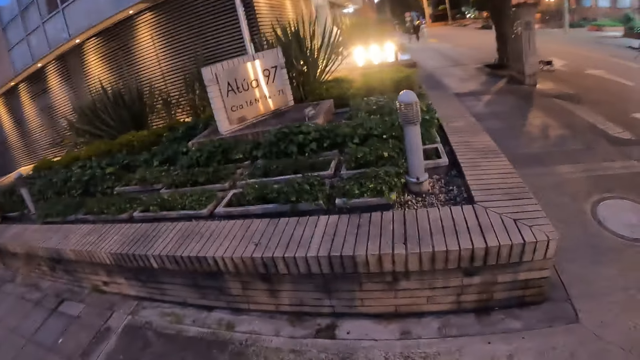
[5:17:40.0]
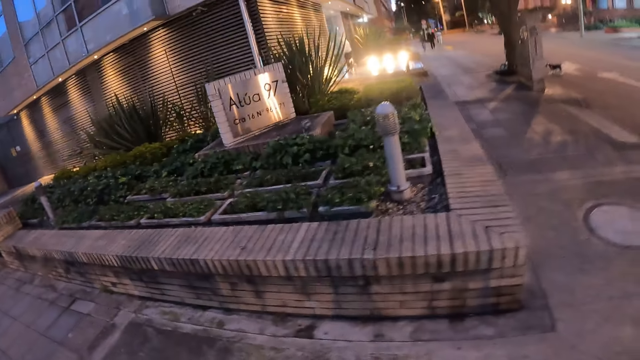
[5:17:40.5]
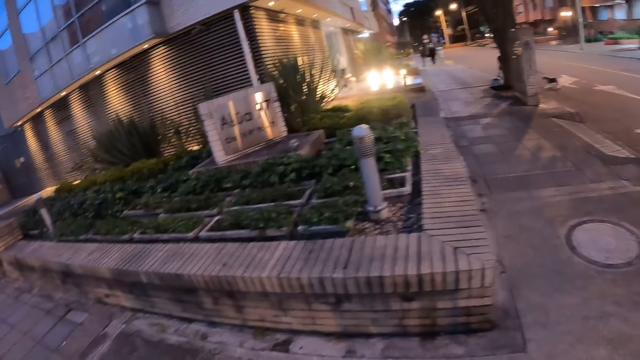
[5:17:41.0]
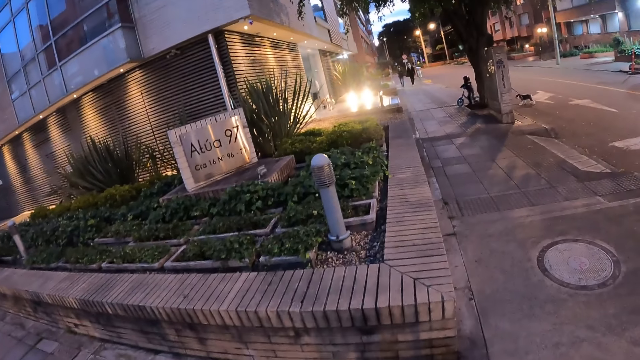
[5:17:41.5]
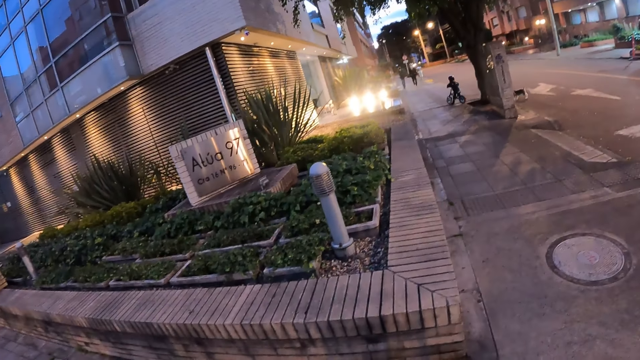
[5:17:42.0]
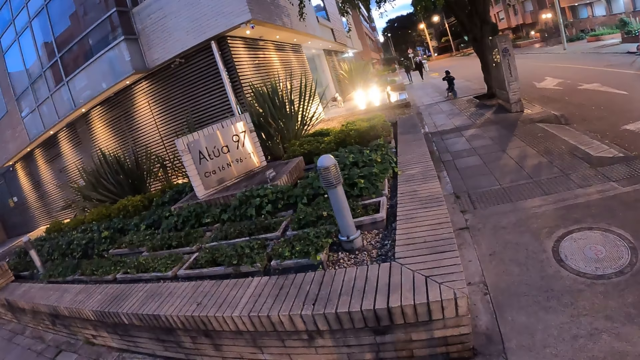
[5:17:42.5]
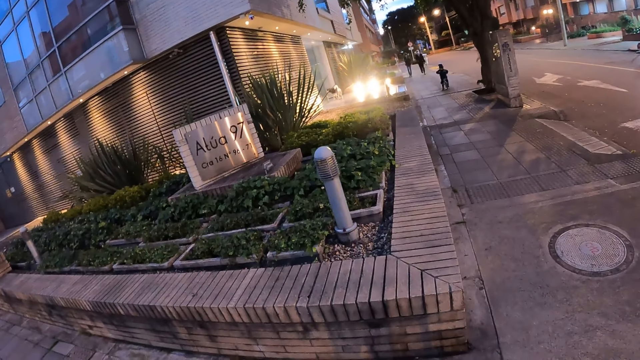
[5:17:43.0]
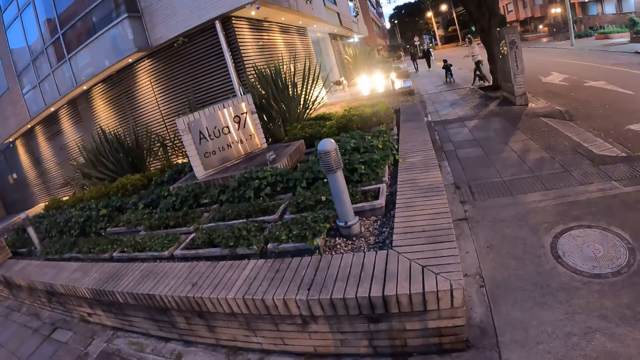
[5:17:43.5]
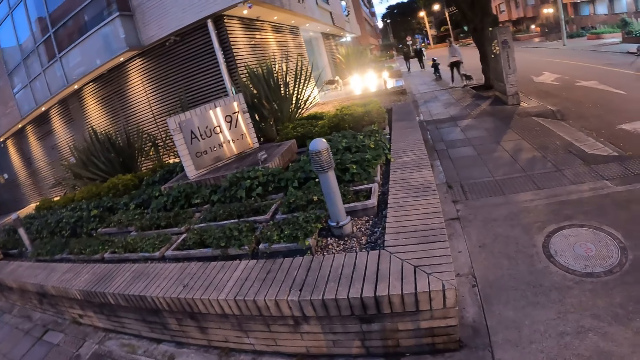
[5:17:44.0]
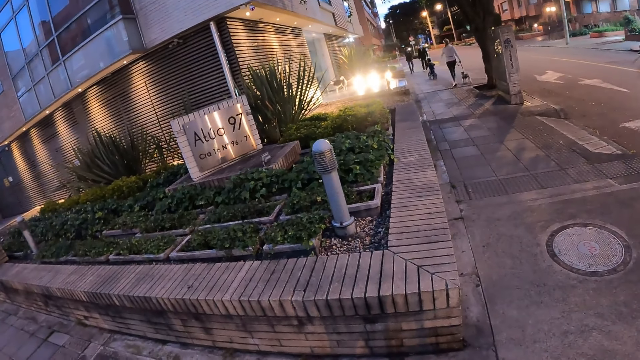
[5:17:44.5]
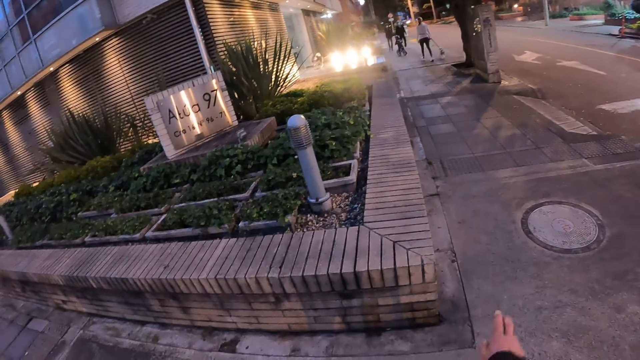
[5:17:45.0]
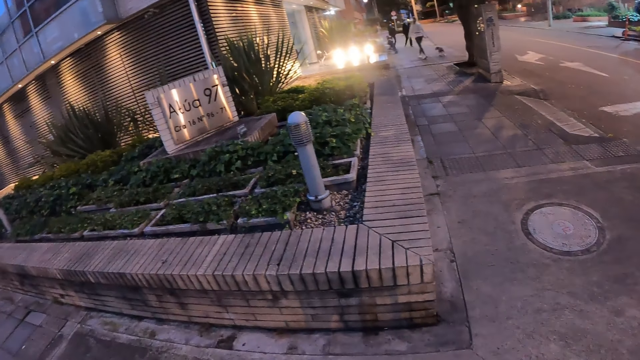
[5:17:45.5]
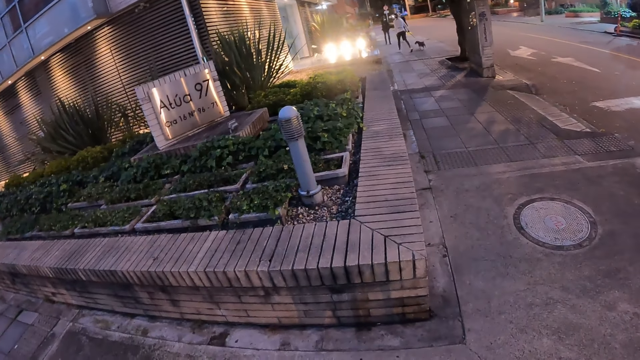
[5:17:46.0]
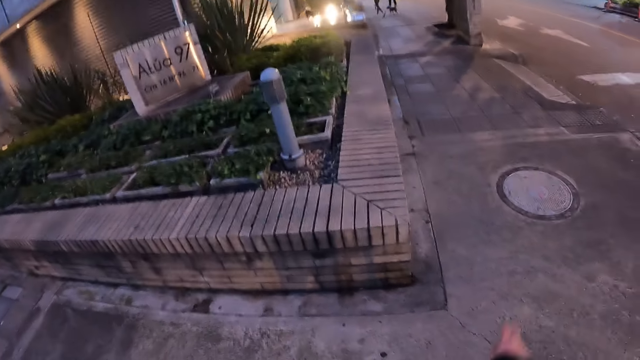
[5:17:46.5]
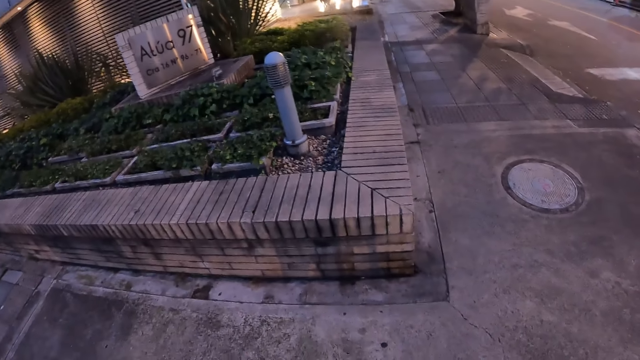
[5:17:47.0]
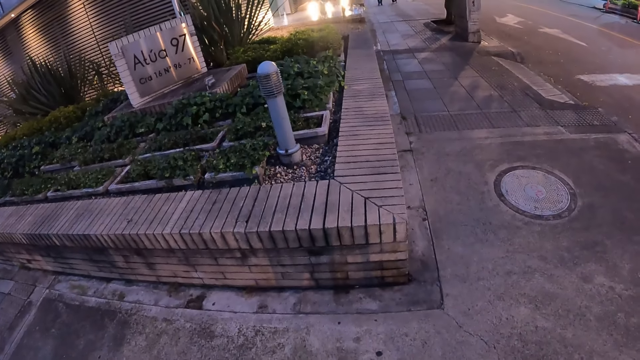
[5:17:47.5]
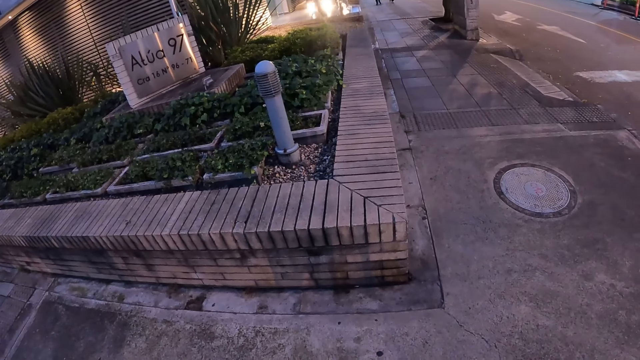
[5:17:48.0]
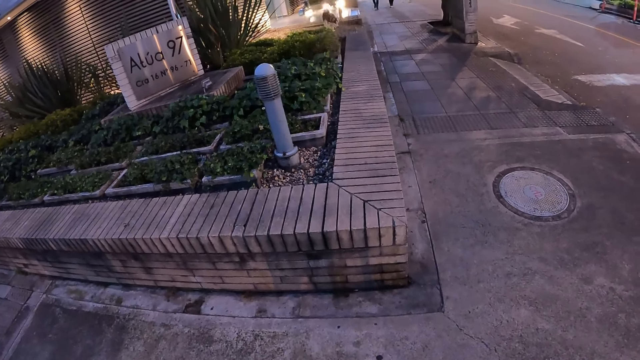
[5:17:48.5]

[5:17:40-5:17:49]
The camera wearer looks around the road.

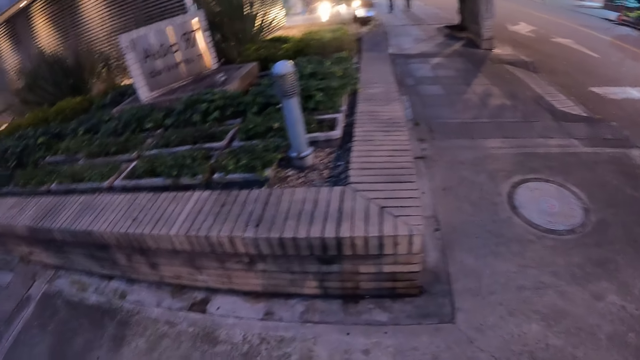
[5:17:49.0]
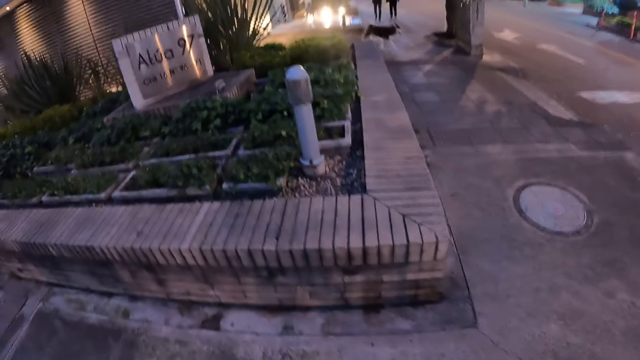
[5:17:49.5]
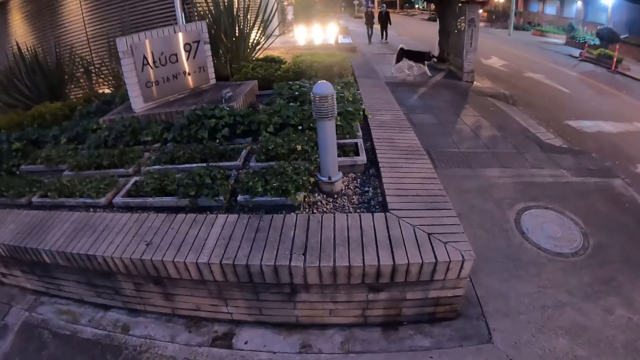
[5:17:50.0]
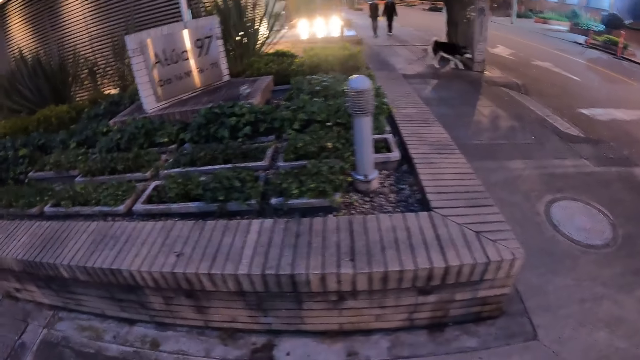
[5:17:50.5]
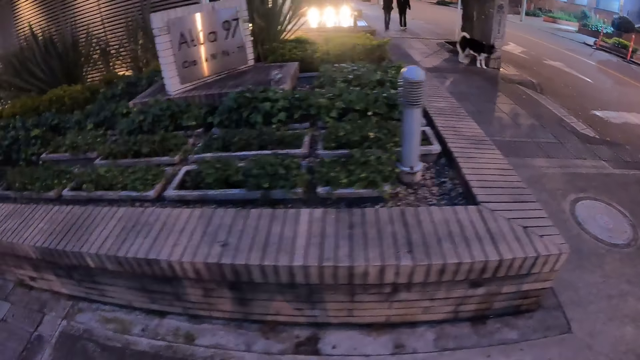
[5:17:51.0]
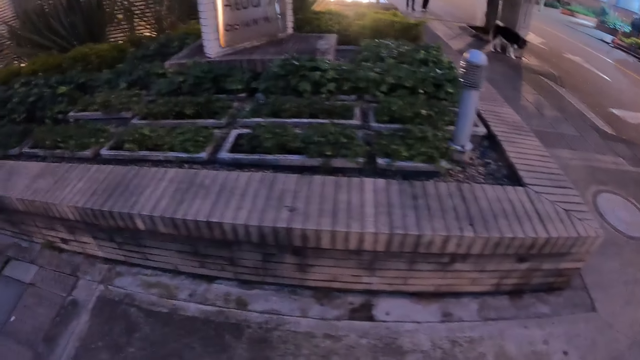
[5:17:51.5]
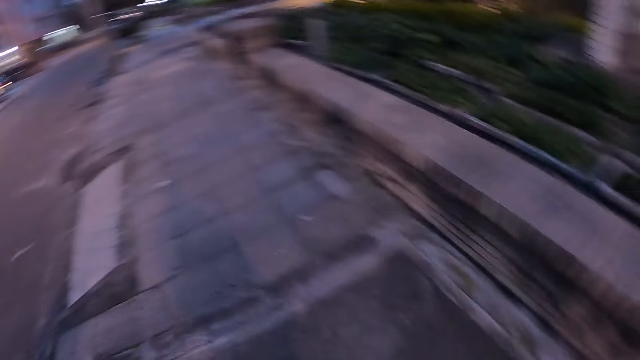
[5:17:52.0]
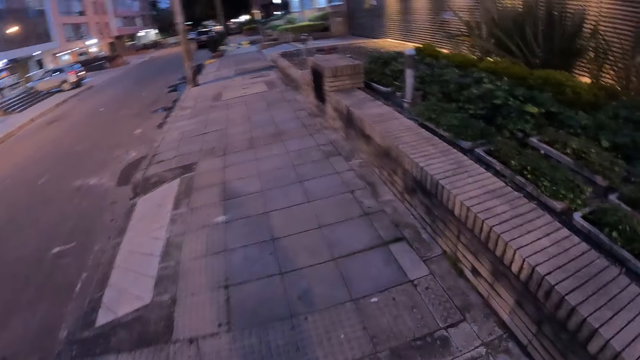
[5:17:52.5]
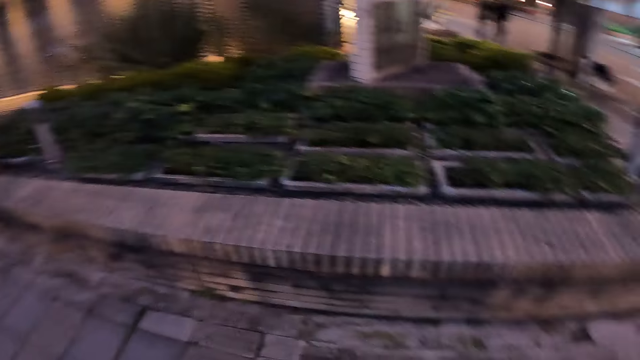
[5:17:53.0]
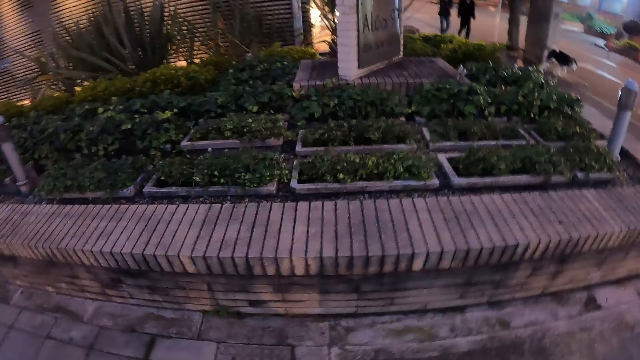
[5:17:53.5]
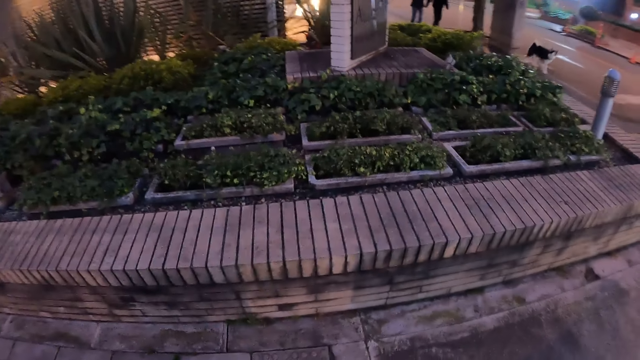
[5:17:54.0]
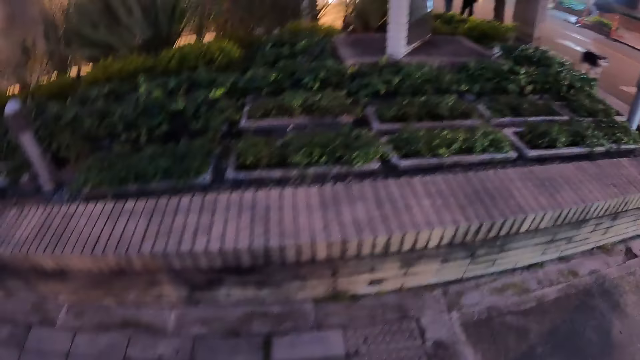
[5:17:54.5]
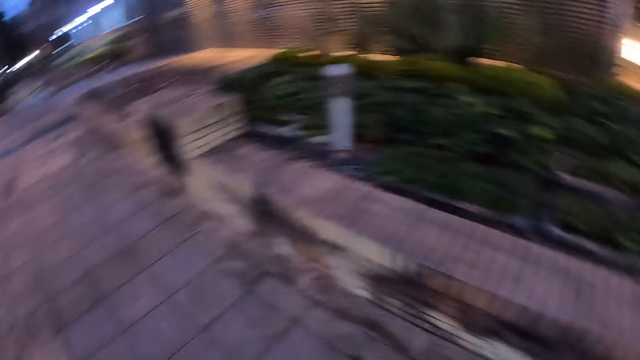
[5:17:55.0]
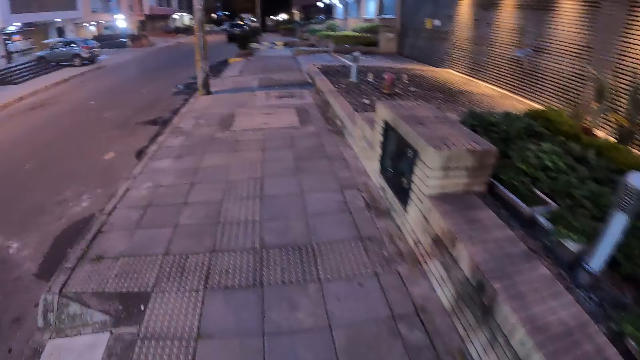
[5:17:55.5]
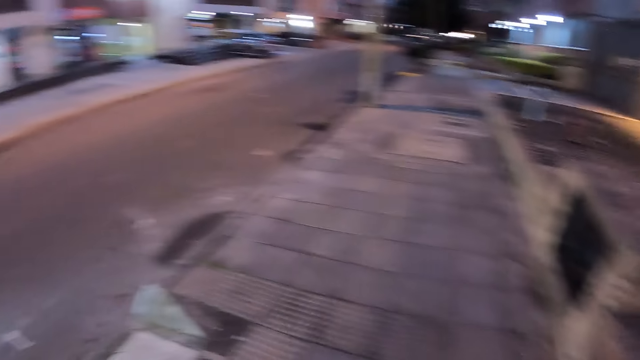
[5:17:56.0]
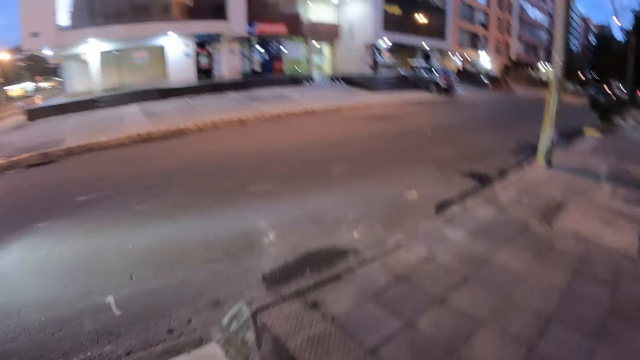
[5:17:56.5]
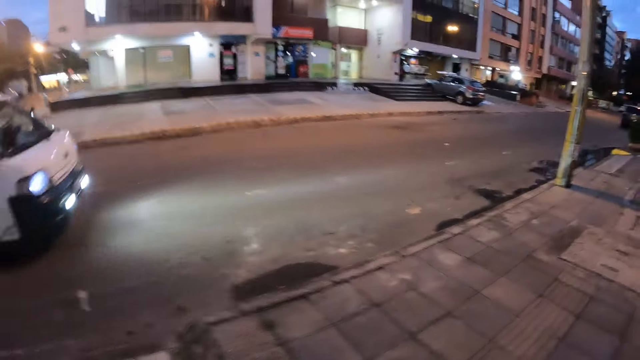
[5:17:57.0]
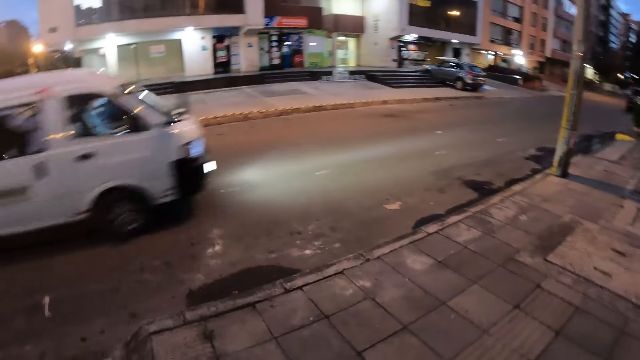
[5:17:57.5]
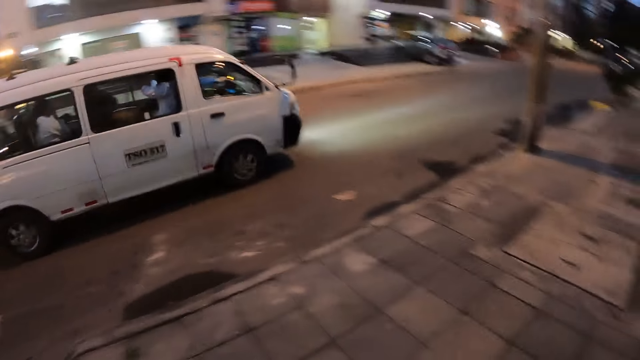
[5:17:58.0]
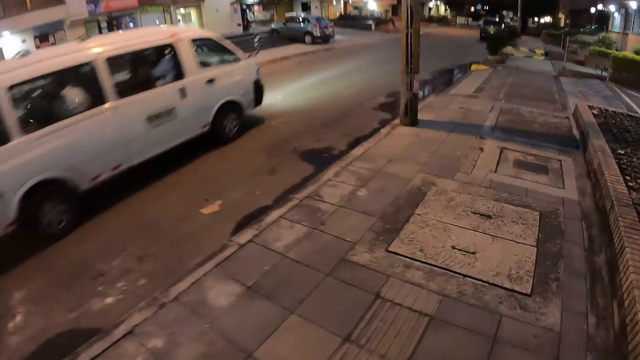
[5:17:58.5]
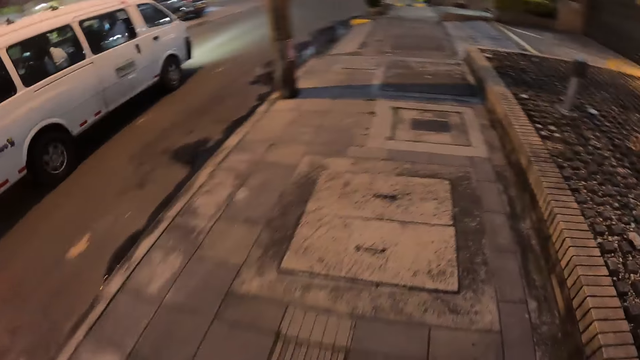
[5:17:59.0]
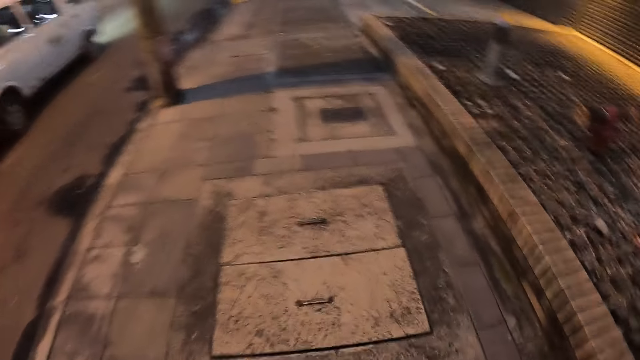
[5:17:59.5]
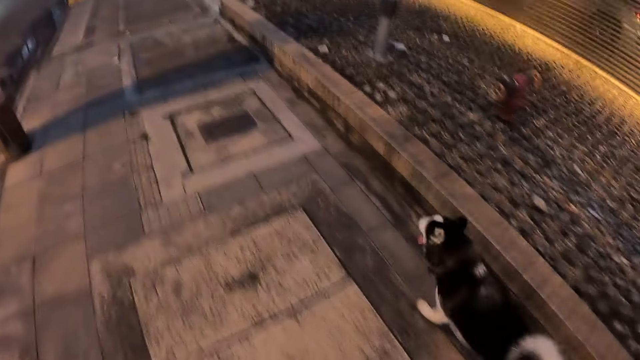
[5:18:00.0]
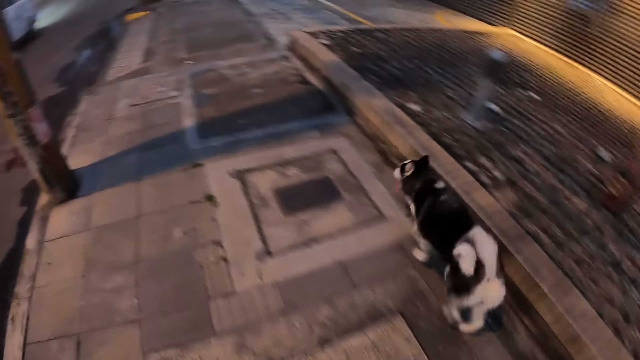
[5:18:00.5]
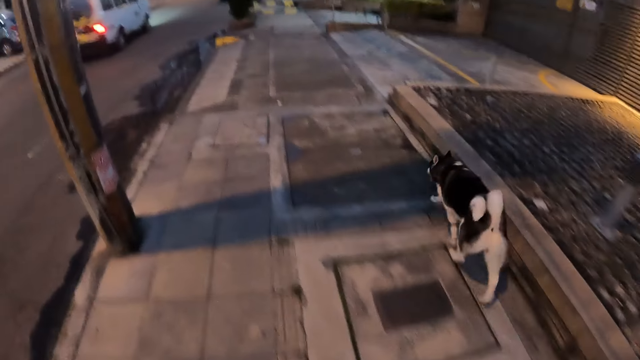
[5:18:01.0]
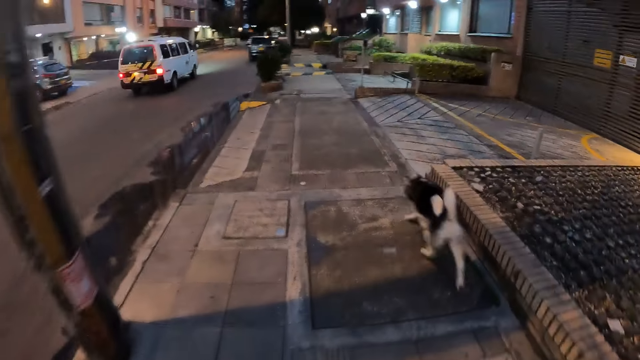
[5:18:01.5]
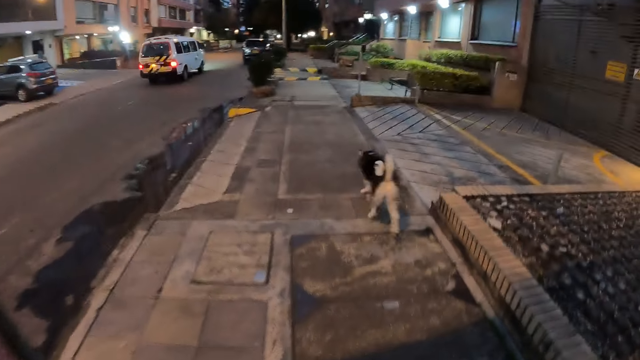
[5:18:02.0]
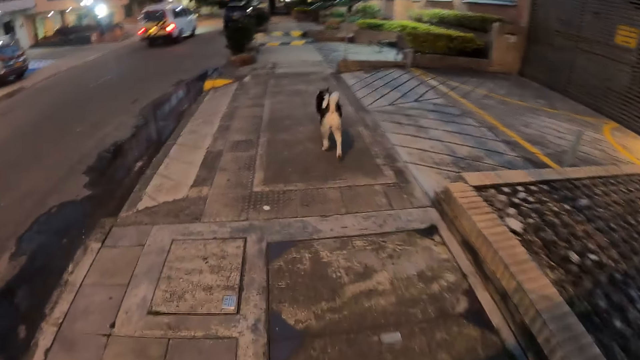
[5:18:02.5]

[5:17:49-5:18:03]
The camera wearer walks on a sidewalk. A white minivan drives past the camera wearer. The dog walks on the sidewalk.
